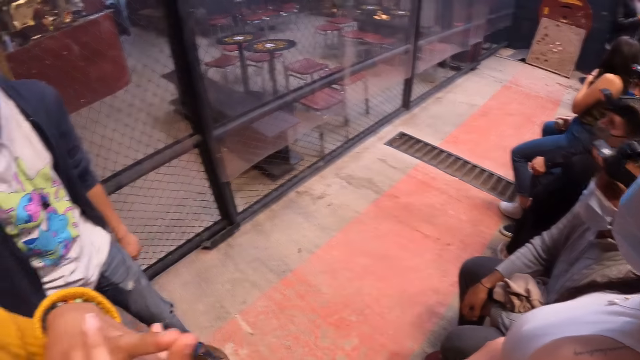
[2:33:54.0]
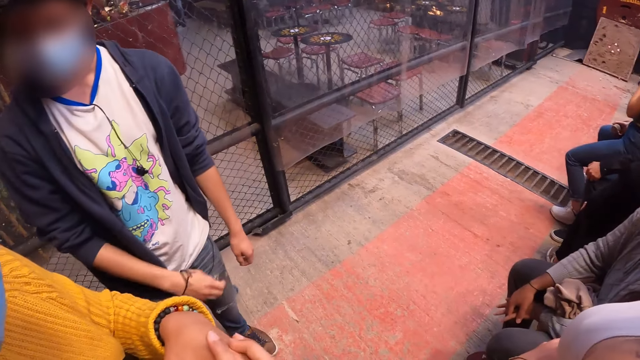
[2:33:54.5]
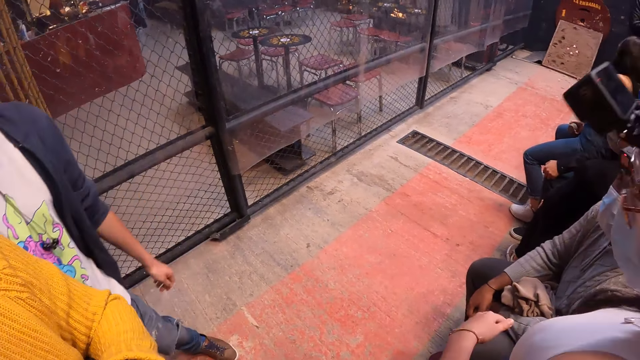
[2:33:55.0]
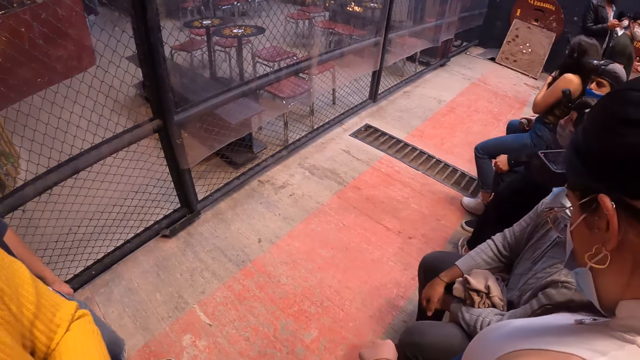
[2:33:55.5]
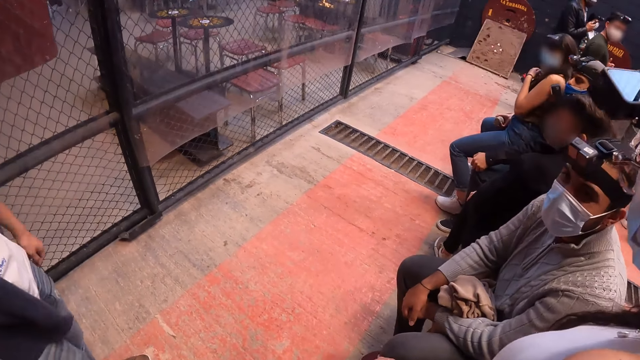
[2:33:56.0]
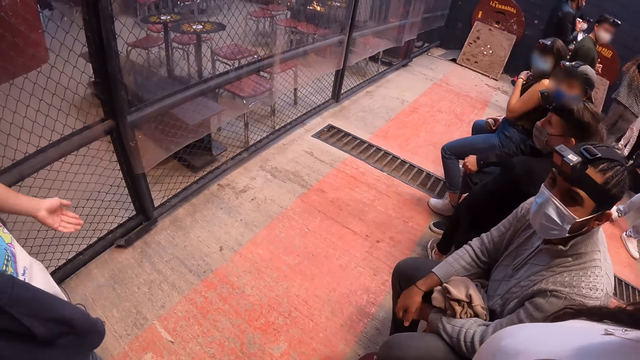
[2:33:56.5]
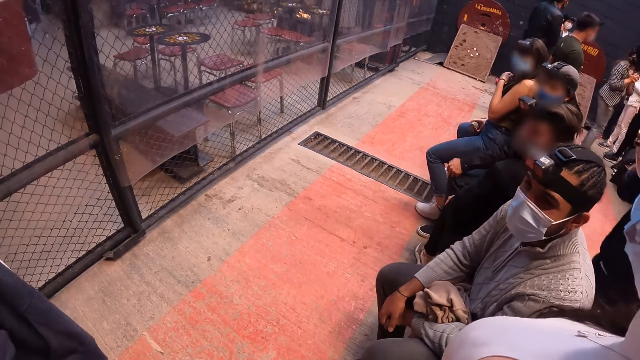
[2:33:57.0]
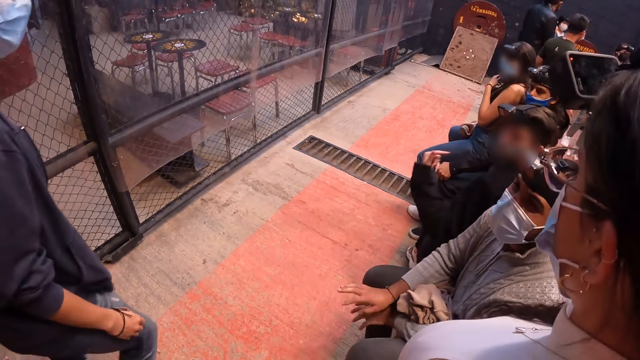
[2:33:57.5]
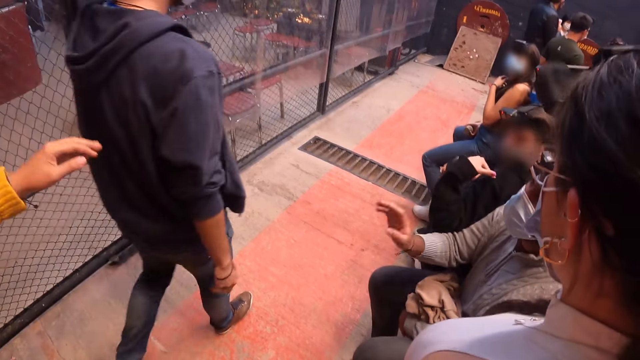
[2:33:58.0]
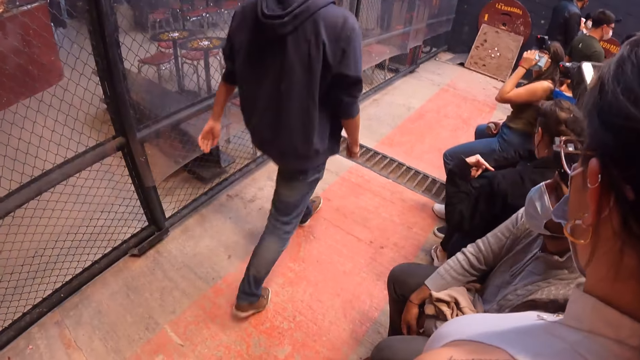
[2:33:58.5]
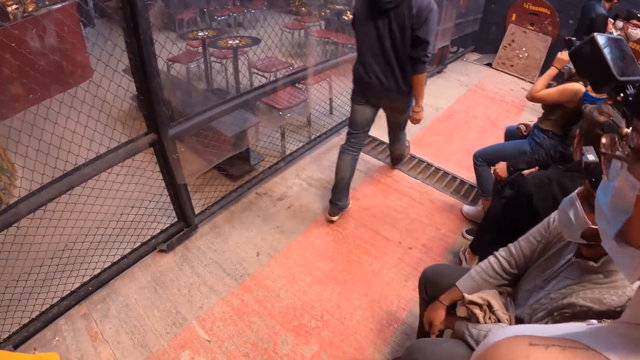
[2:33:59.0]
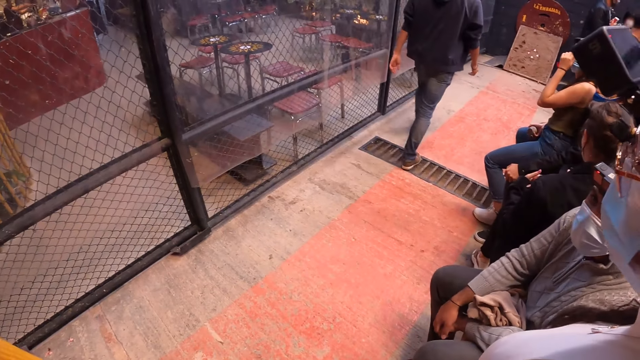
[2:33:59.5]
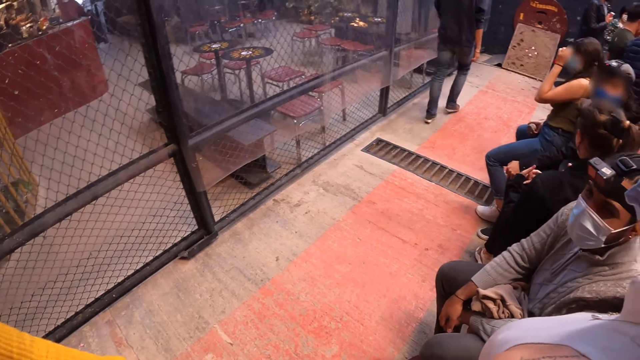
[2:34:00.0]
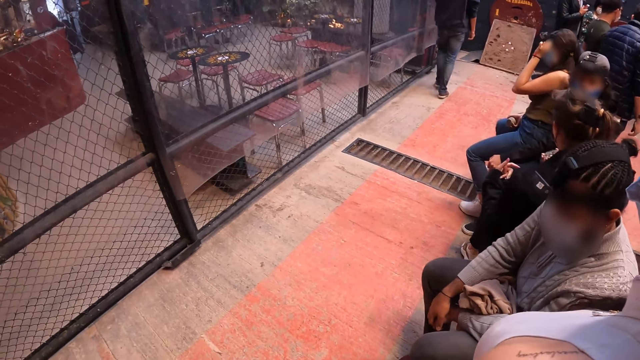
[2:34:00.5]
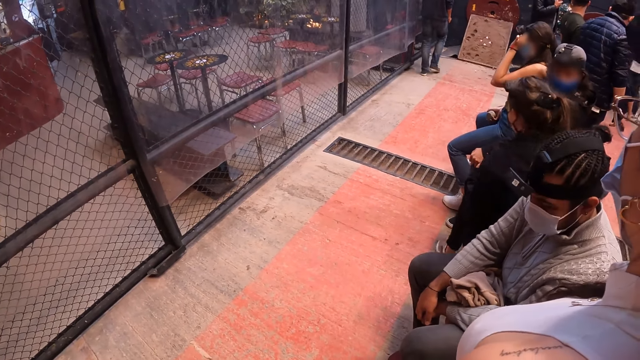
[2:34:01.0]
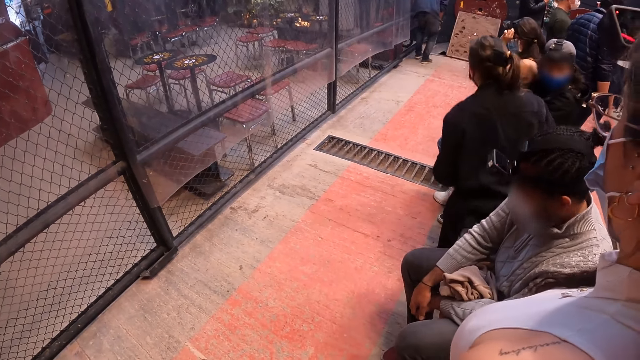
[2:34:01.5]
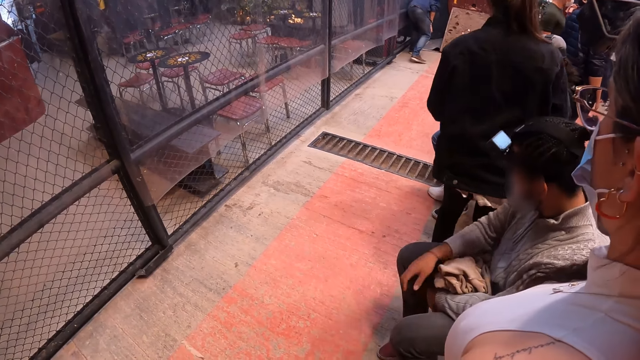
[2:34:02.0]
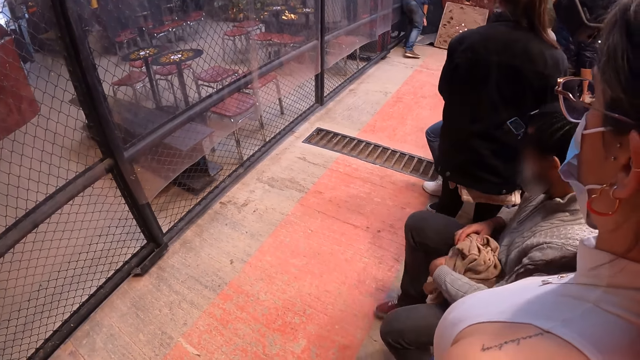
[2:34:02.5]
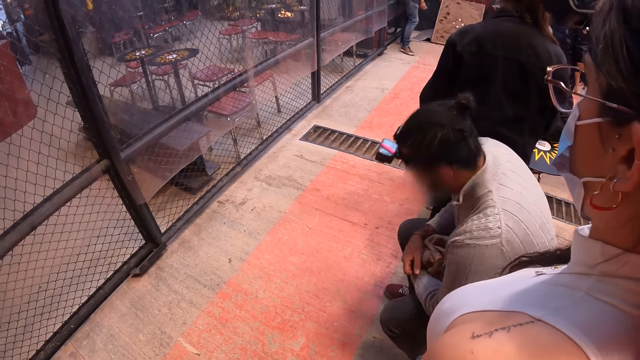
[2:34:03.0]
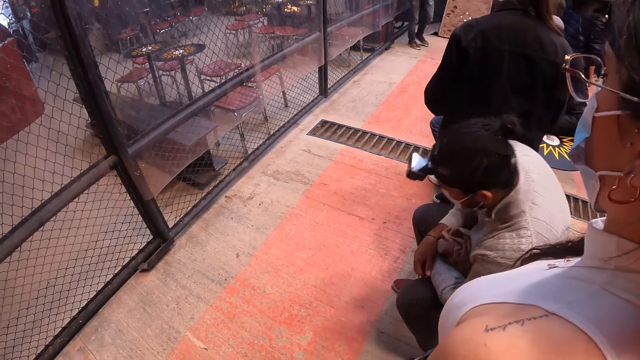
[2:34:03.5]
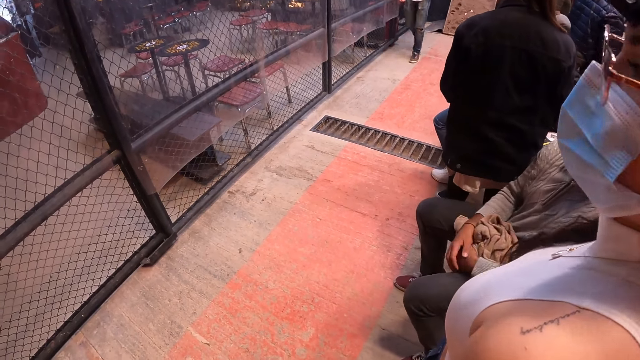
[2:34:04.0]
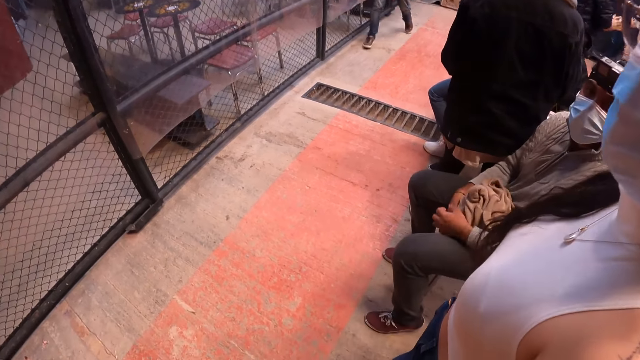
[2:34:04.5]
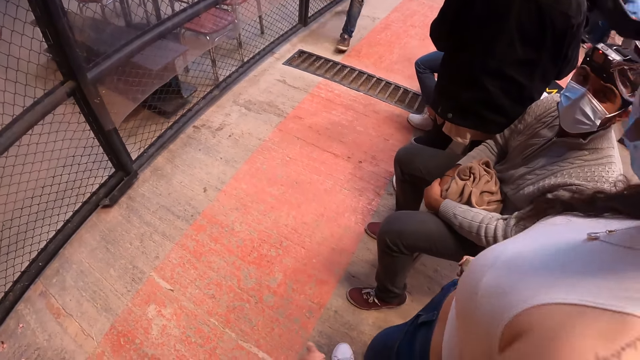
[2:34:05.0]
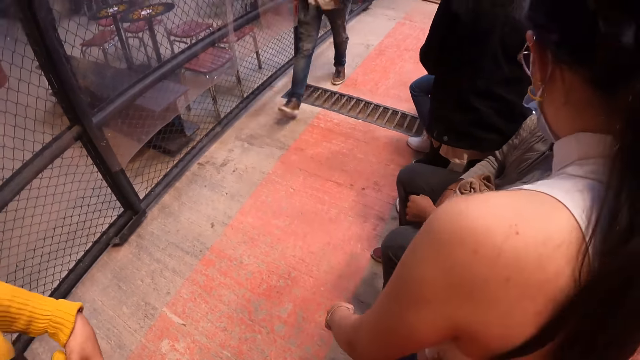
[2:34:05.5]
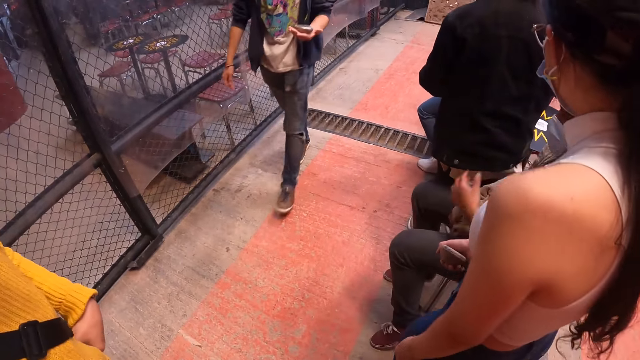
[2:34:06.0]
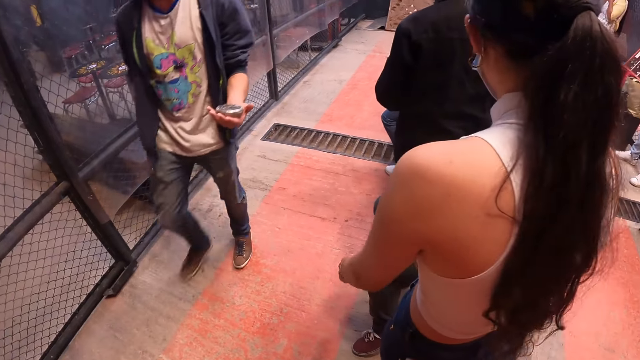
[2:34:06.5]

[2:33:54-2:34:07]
The man walks towards the board on the floor. A woman adjusts a pair of glasses on her face with her left hand. The woman adjusts a camera on her head with her left hand. Another woman rises from a bench. The man picks up a stone from the floor with his left hand. The man walks towards the camera wearer.

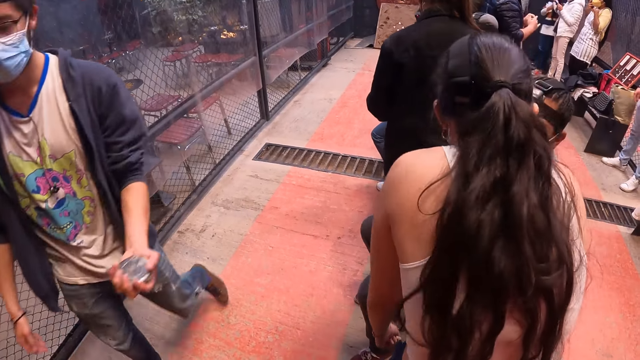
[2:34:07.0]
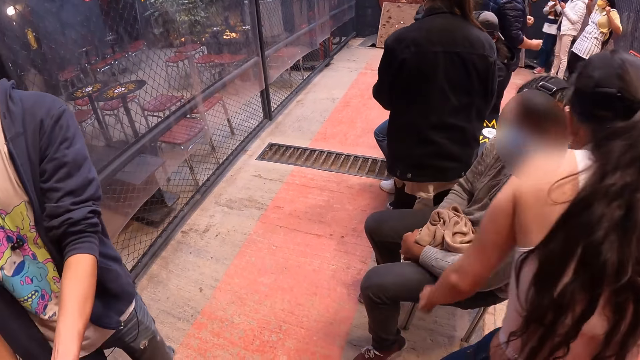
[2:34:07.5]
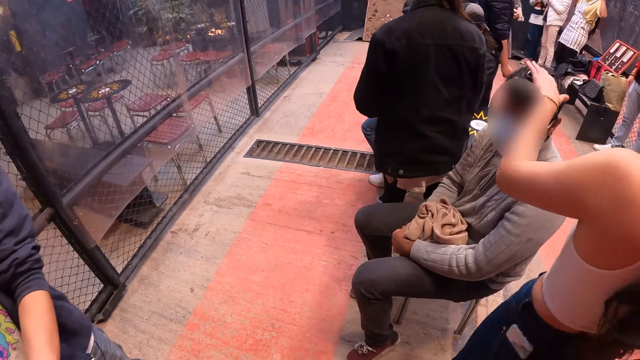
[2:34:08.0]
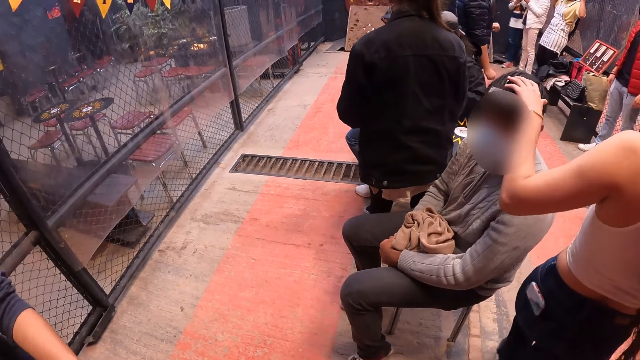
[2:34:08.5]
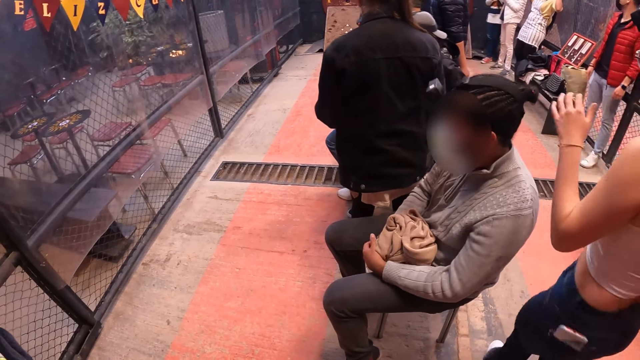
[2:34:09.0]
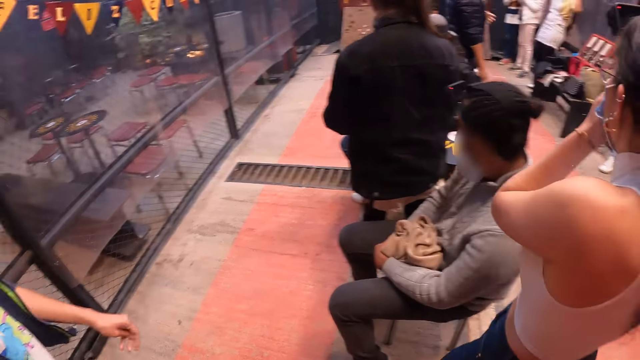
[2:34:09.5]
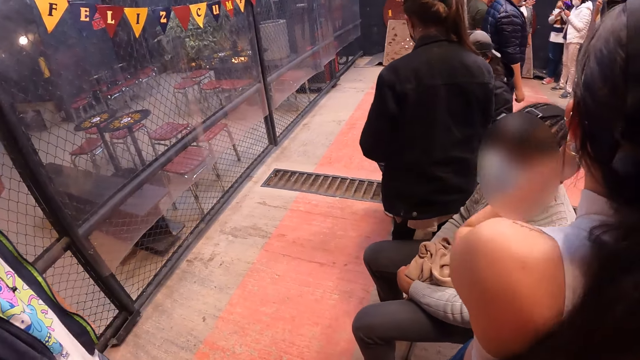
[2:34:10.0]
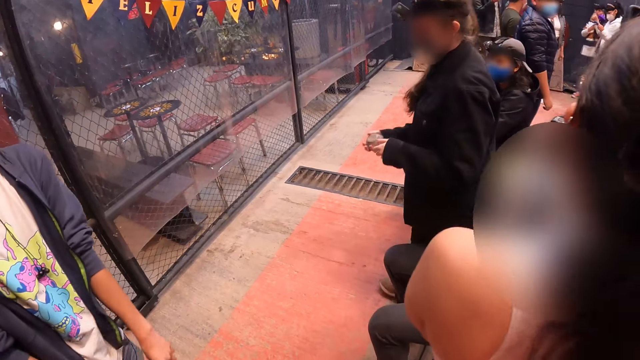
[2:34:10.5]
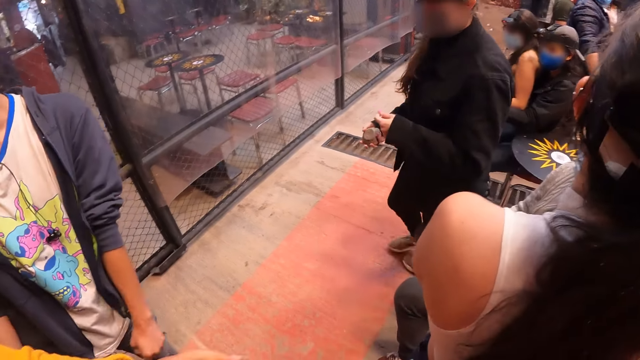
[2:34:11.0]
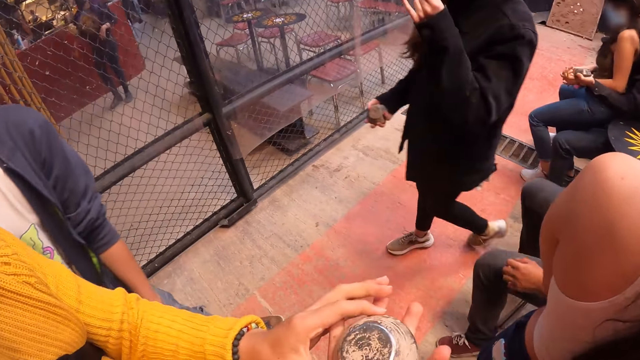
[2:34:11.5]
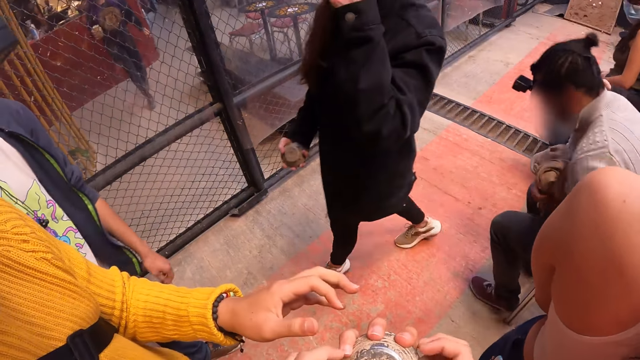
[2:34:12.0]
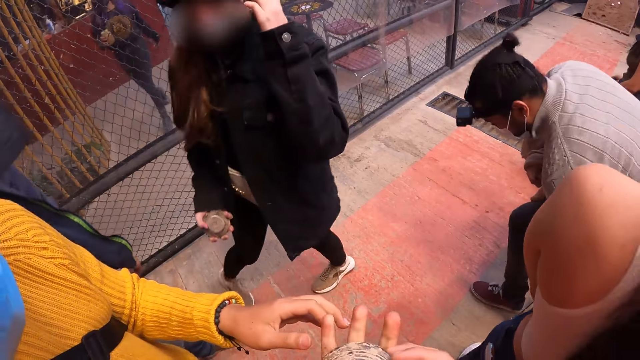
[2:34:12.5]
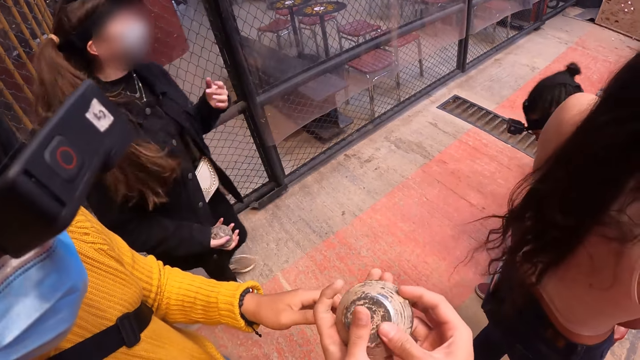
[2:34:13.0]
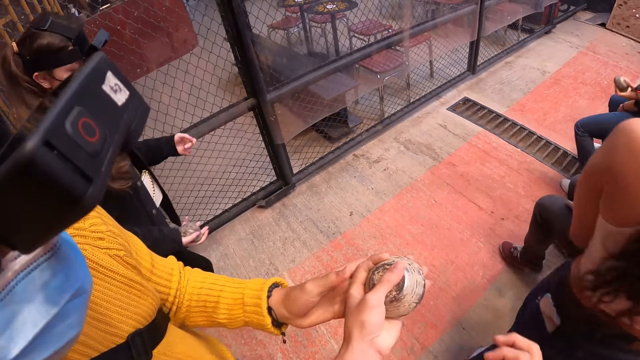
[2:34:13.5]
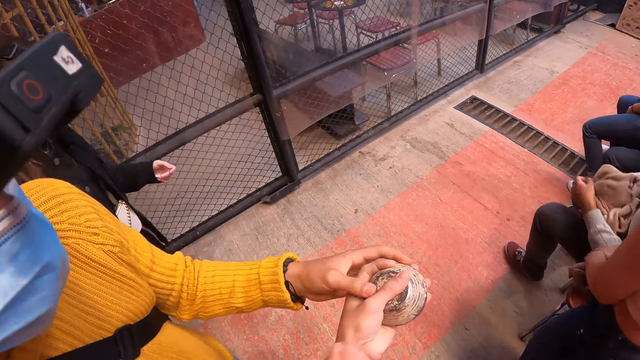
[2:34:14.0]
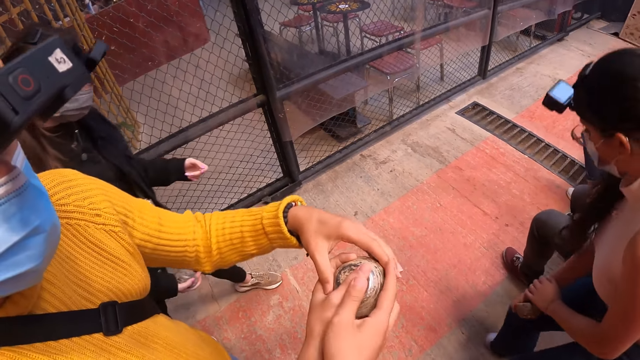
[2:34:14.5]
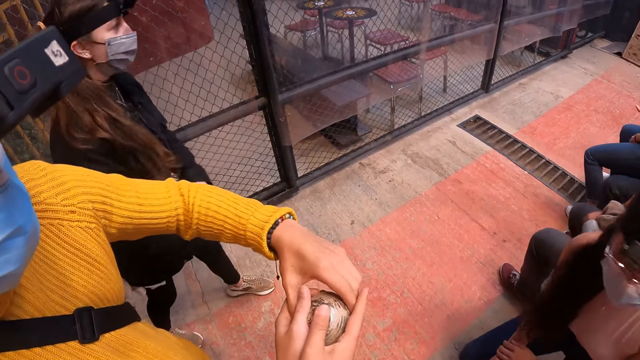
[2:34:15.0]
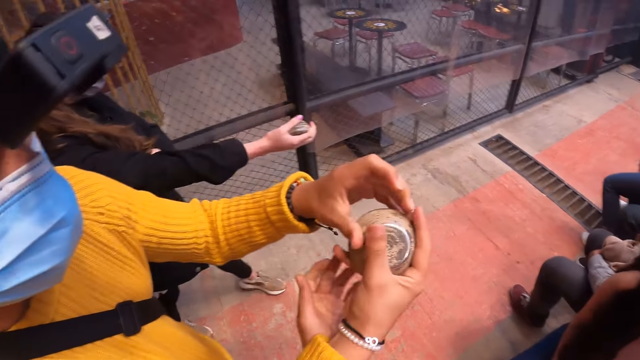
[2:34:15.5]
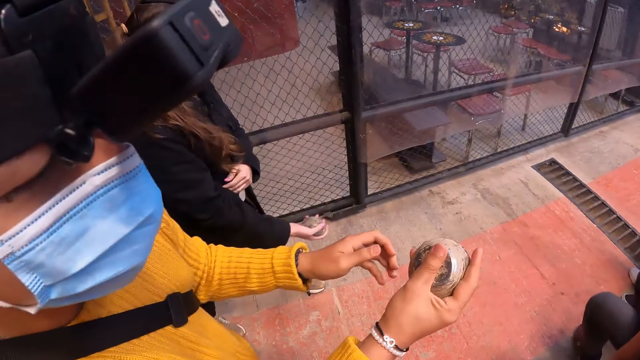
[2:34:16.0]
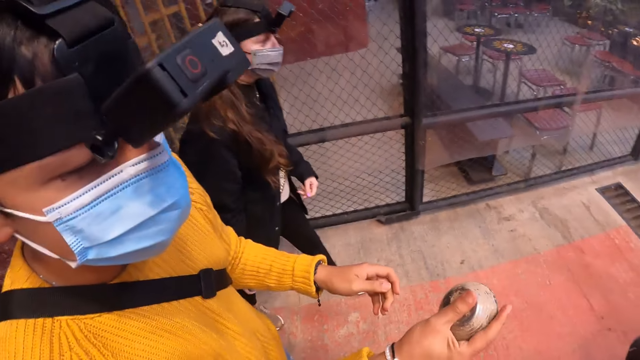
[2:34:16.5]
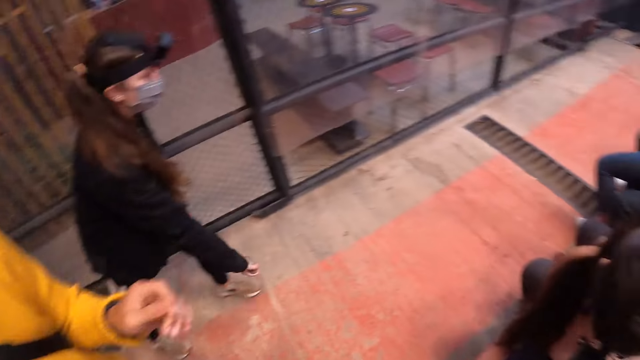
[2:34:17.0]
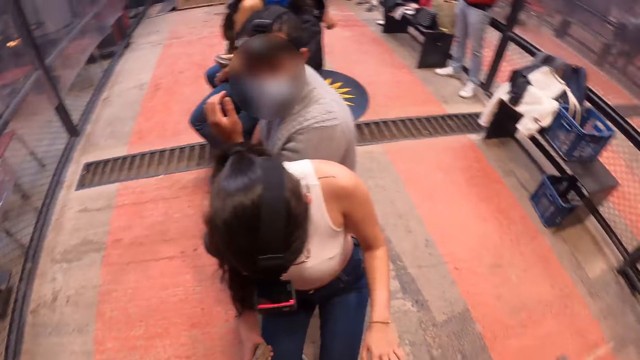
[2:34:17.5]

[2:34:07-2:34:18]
A woman touches a man's head with her left hand. The woman touches a nose mask on her face with her left hand. Another woman walks towards another man. A third man touches a stone in the camera wearer's hands with his left hand. The second woman touches her face with her left hand. The camera wearer fiddles with the stone in both hands. The third man takes the stone from the camera wearer's left hand with both hands. The camera wearer touches a ball. The first woman sits on the bench. The third man holds the stone with his right hand.
